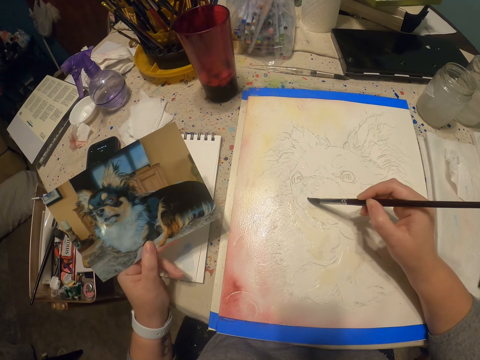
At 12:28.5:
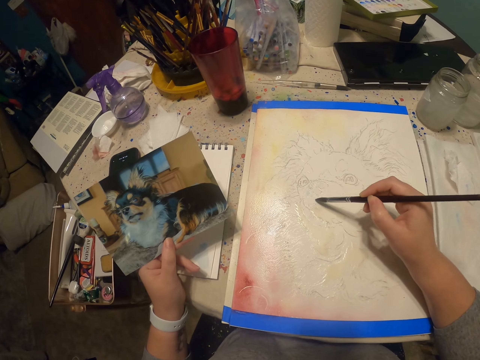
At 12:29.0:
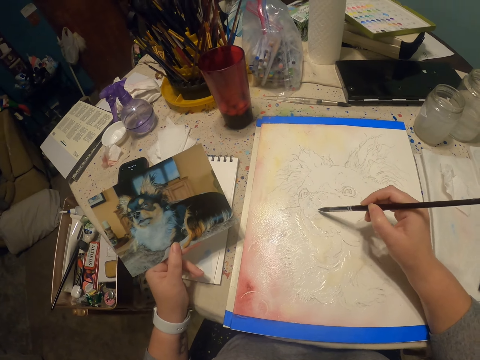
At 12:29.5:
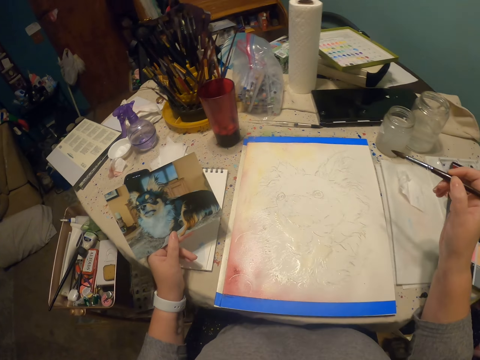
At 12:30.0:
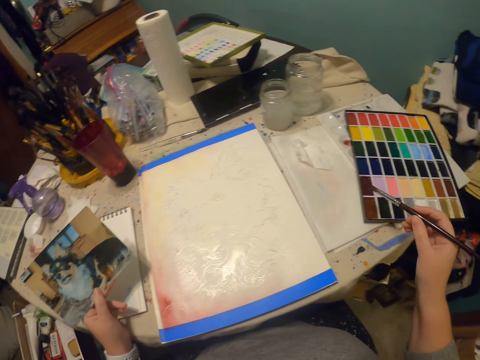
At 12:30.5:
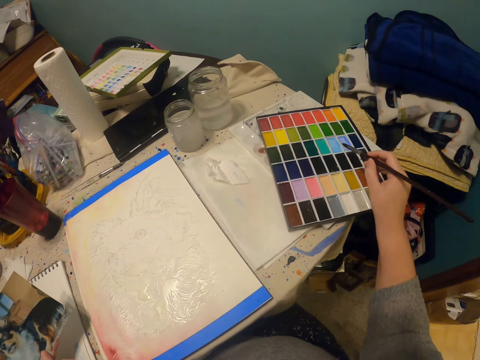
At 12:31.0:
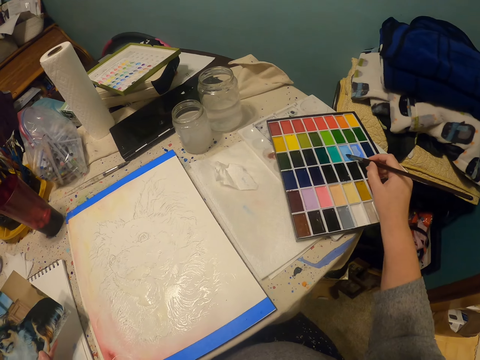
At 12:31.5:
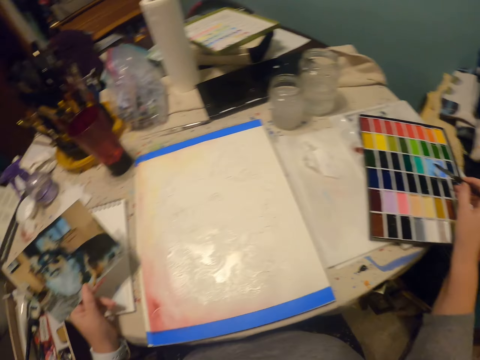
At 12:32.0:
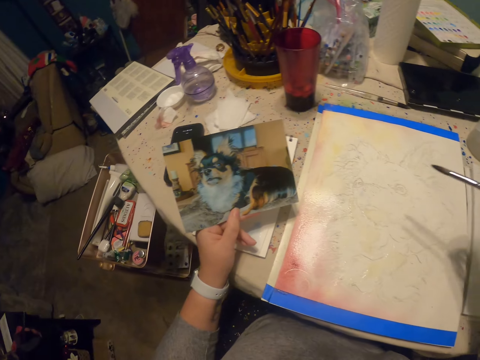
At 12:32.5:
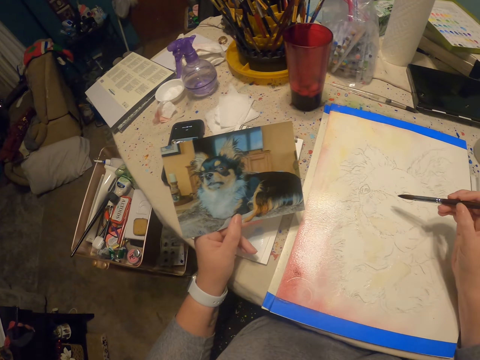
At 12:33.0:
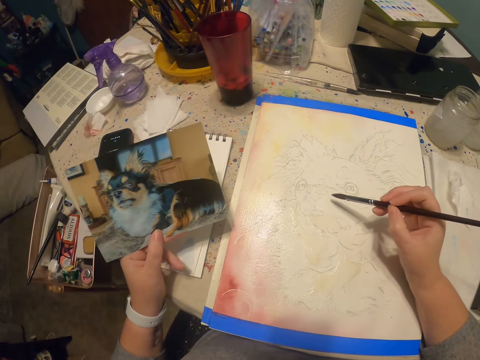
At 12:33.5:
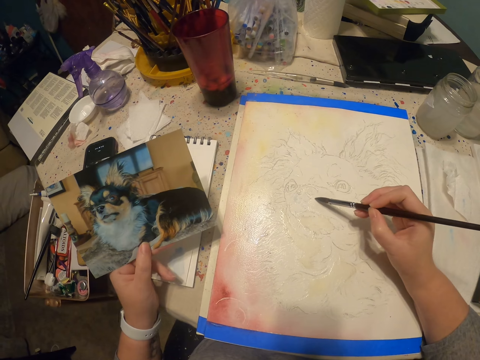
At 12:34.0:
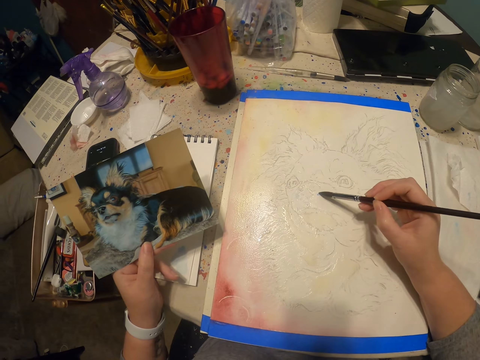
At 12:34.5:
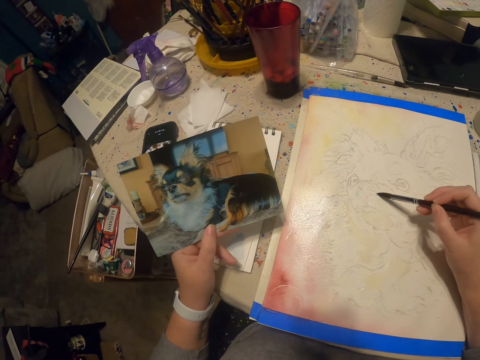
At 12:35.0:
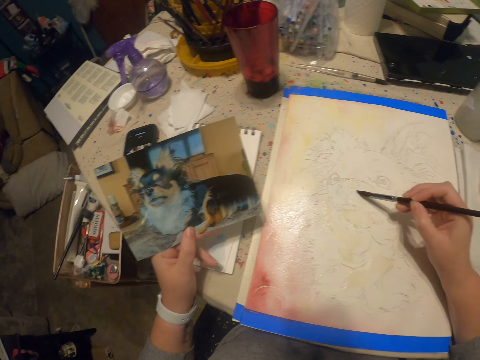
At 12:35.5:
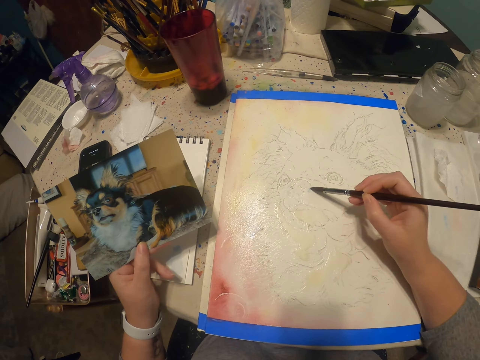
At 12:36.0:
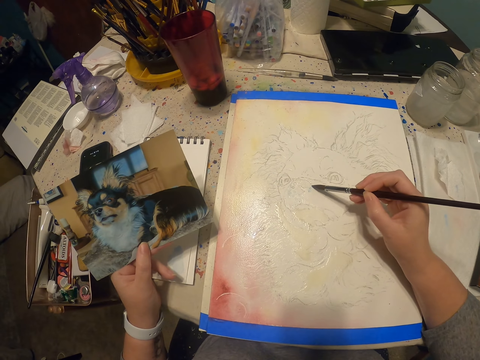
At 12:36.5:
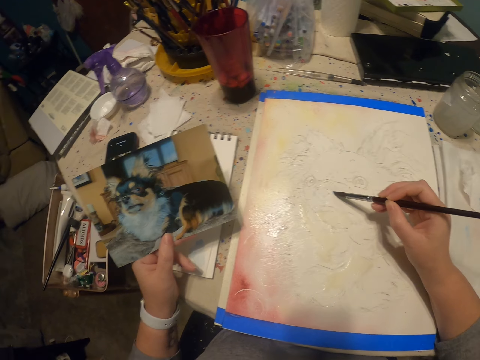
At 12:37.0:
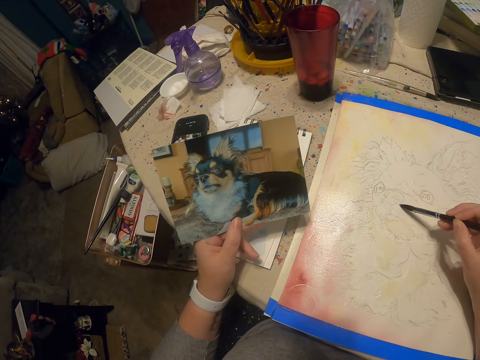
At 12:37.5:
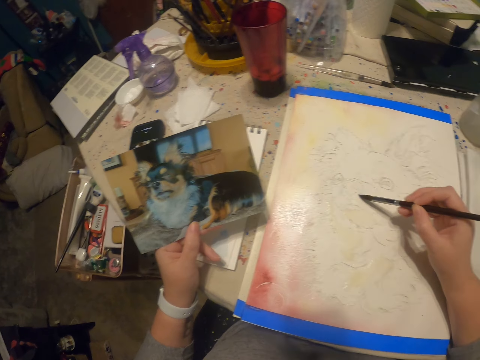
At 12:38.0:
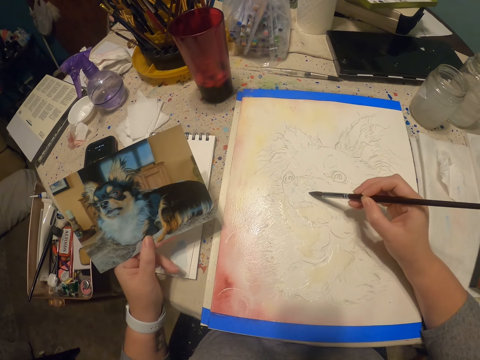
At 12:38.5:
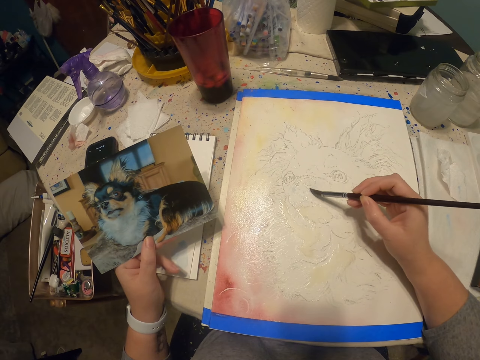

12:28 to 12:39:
The camera wearer dips the paint brush in the paint. They draw on the paper.

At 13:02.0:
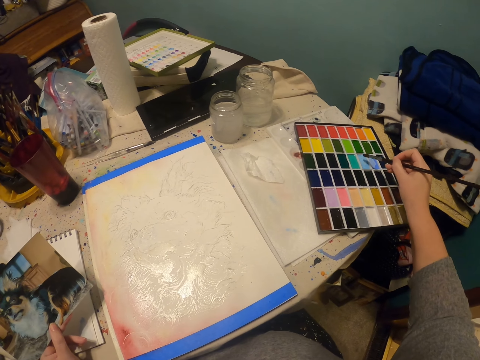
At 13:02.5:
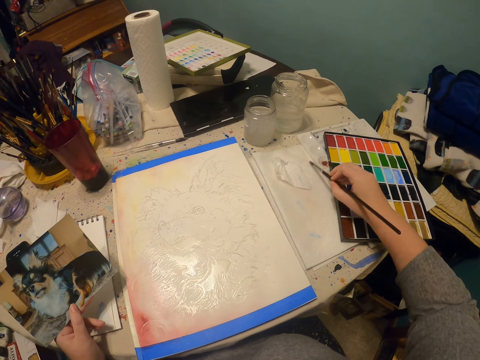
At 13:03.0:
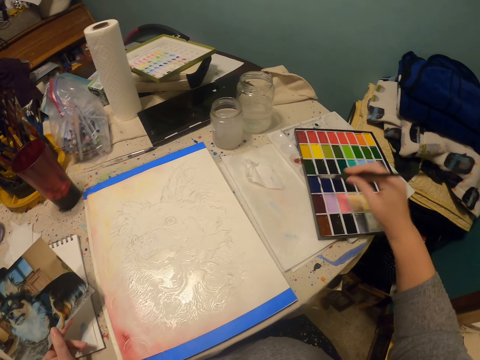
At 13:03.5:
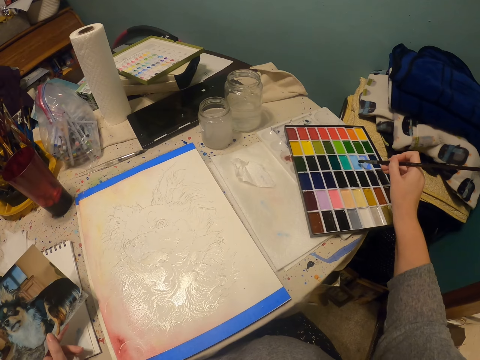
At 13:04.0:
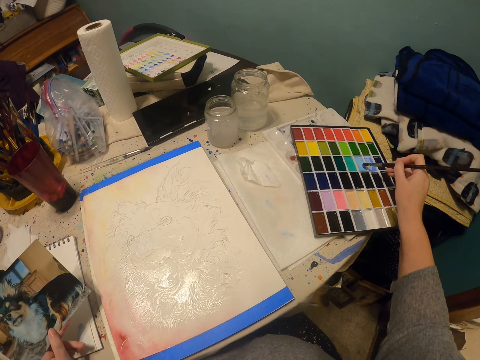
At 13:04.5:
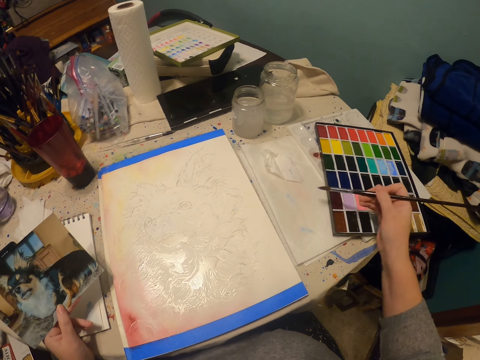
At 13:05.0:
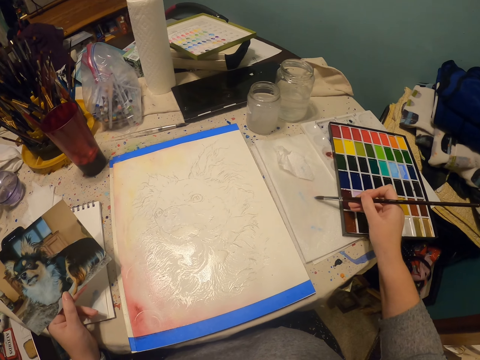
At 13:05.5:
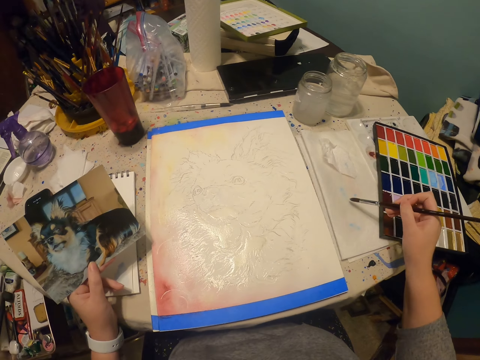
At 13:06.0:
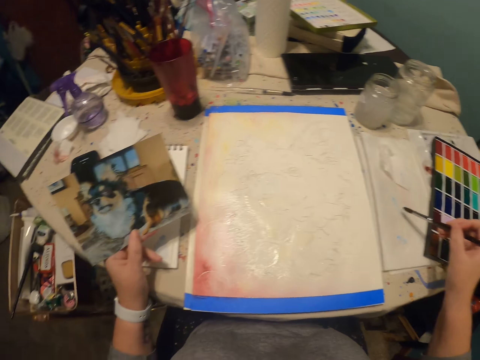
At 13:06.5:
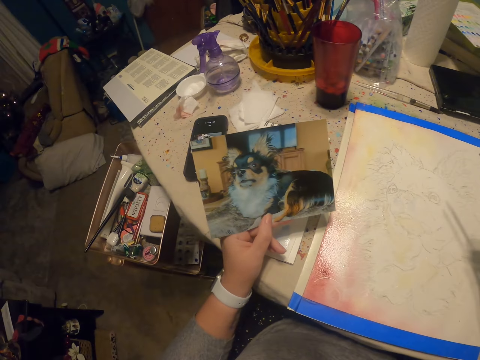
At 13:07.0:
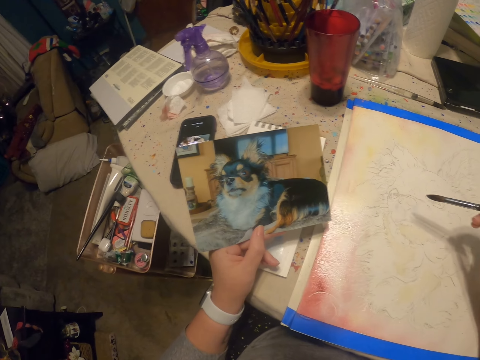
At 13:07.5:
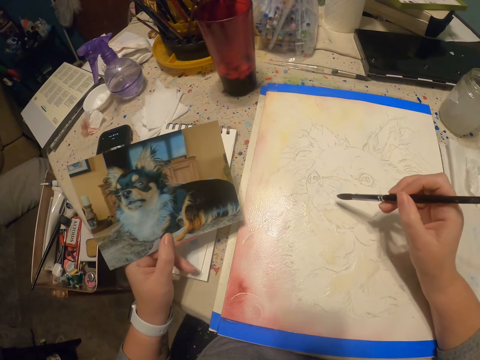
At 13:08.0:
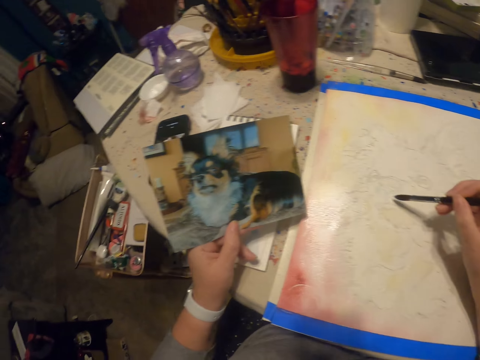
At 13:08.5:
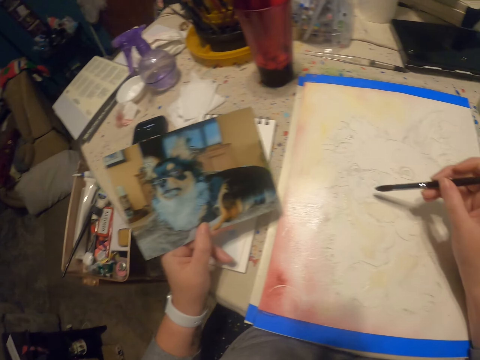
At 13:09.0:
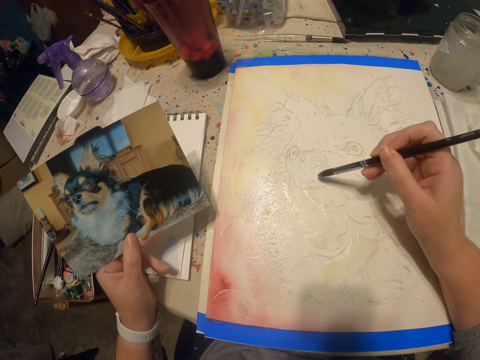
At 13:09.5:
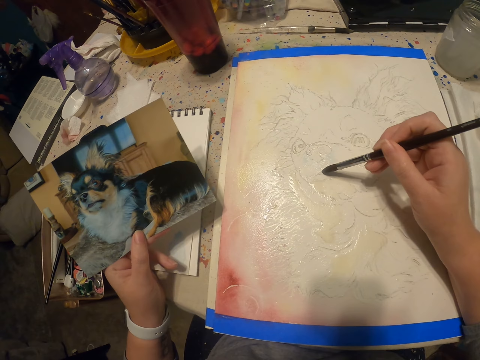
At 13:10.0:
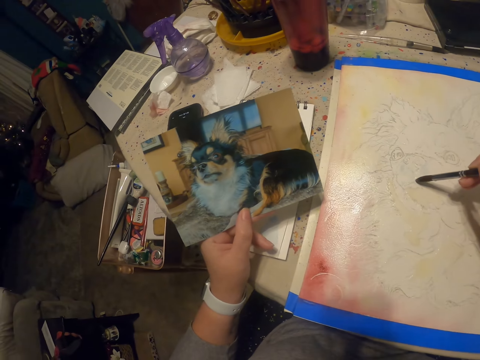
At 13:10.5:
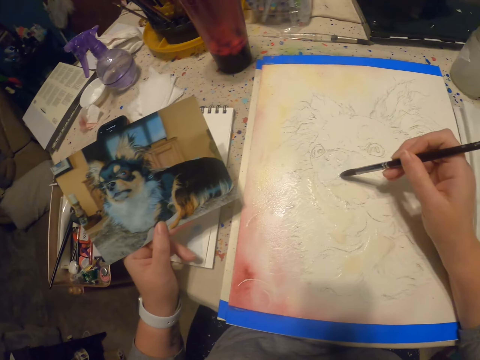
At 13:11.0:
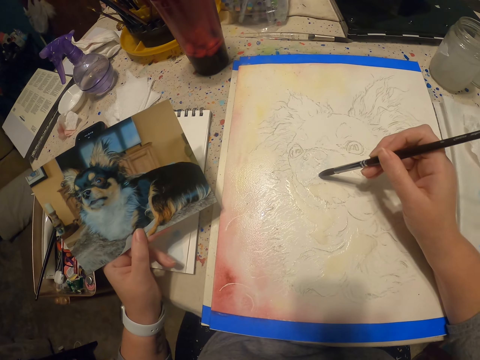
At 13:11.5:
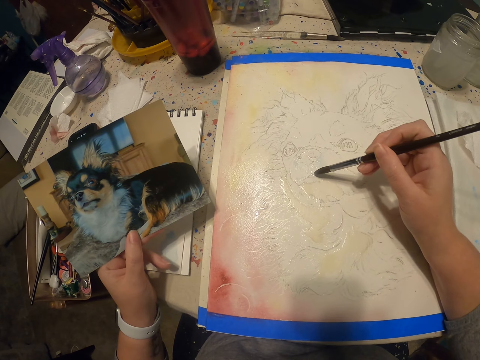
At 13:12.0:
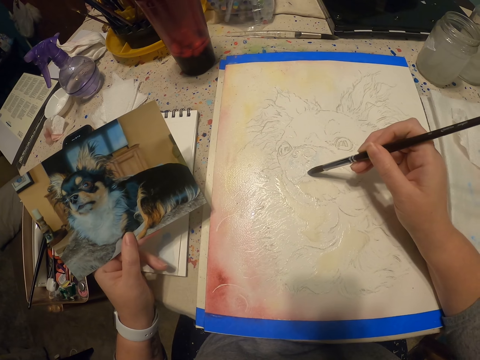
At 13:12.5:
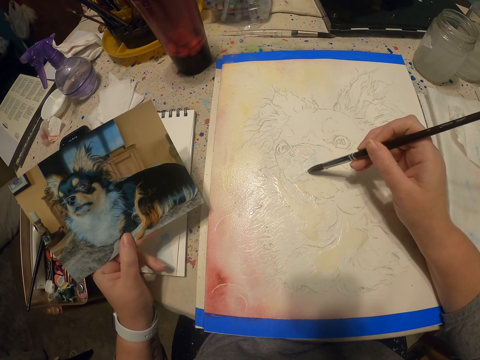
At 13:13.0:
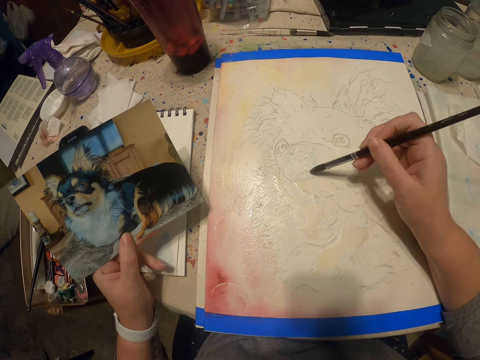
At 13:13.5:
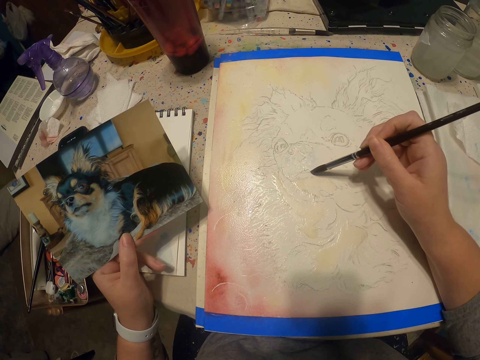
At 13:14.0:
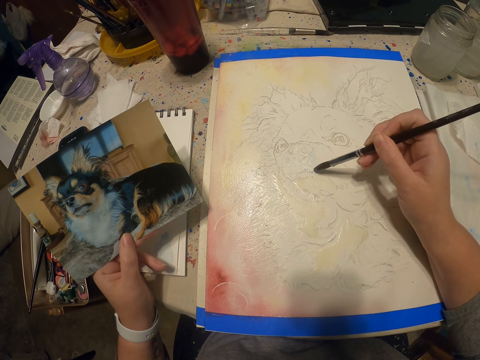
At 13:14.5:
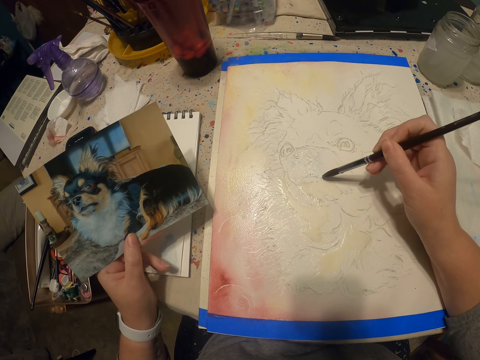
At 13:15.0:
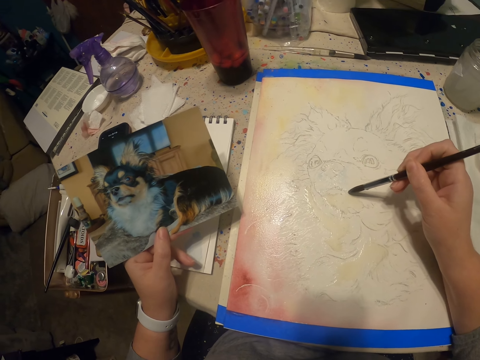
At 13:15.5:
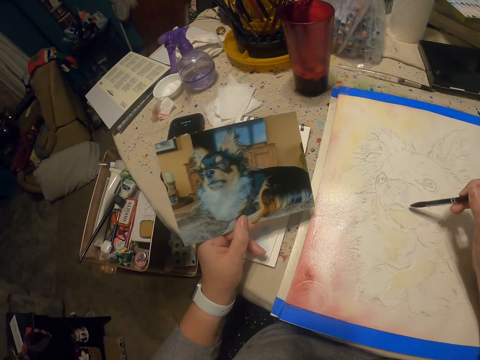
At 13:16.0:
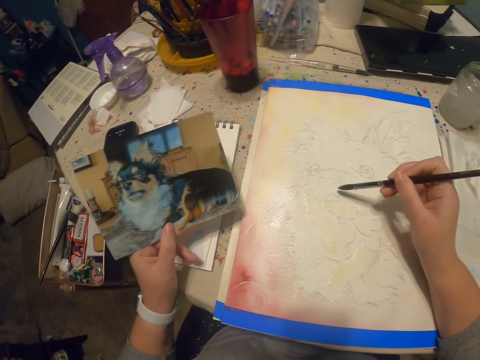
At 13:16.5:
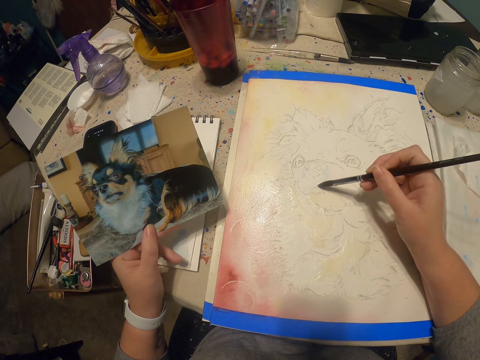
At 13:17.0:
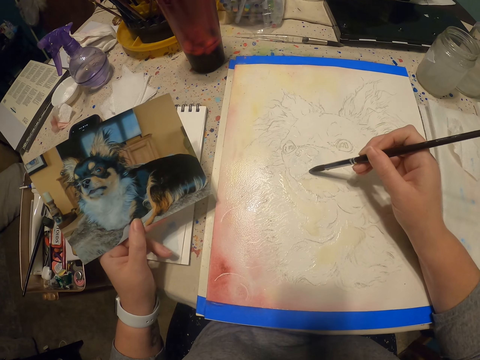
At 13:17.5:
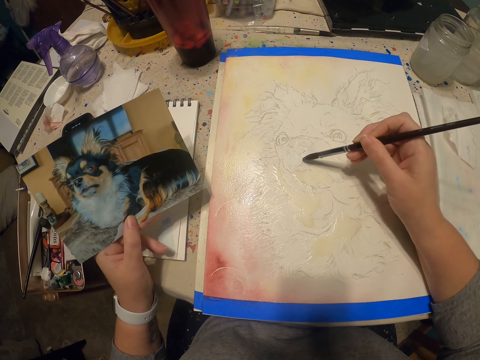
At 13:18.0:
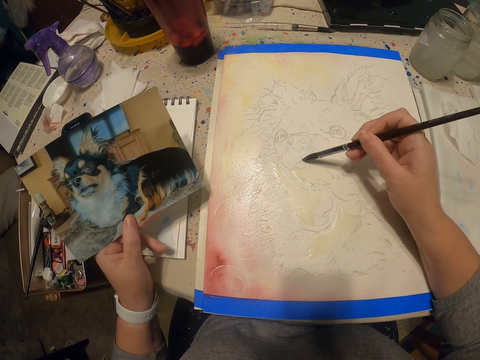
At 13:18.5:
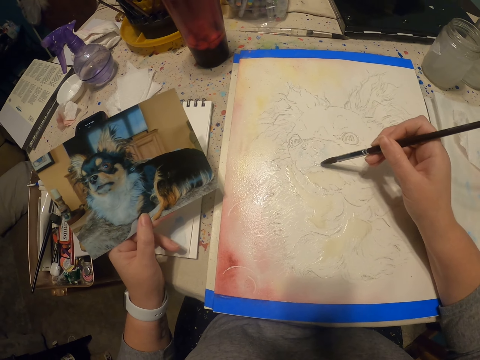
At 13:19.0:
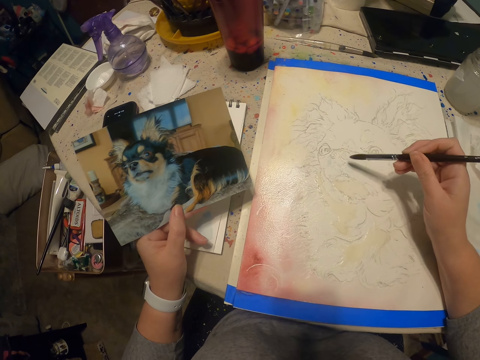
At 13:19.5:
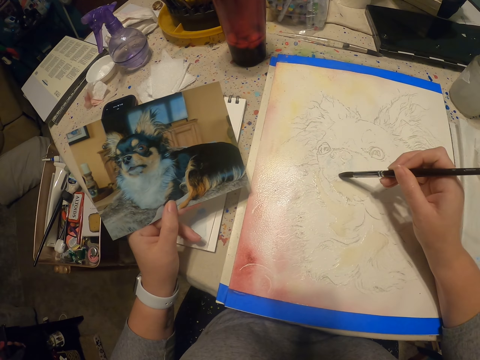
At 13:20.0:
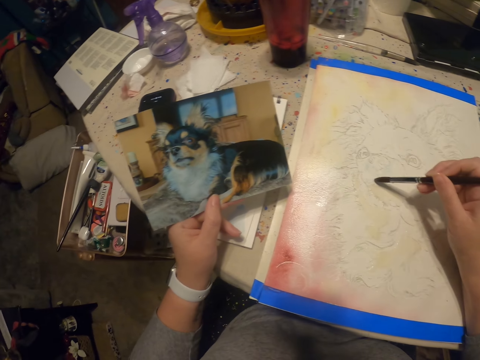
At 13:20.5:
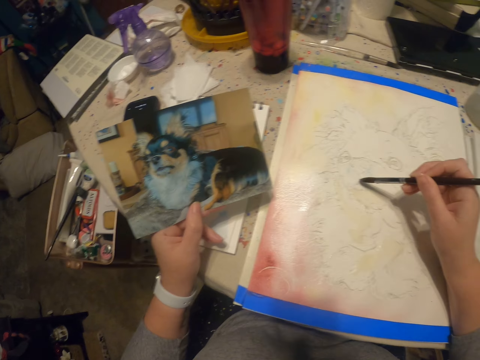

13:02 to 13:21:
The camera wearer wipes the paint brush on the cloth. They dip the paint brush in the paint. They pick a color. They draw on the paper.
